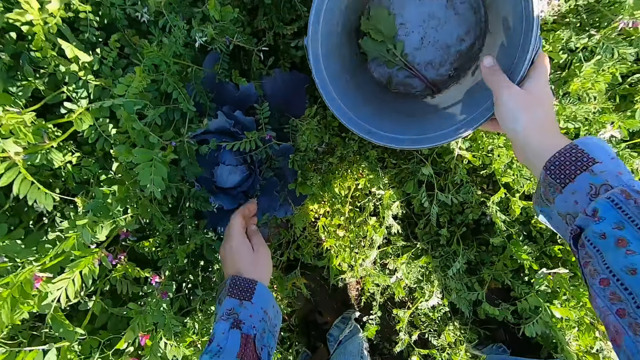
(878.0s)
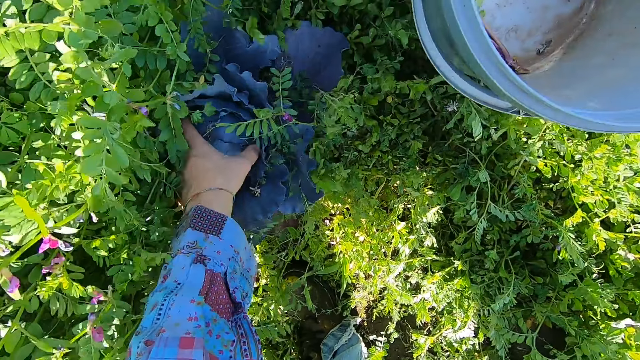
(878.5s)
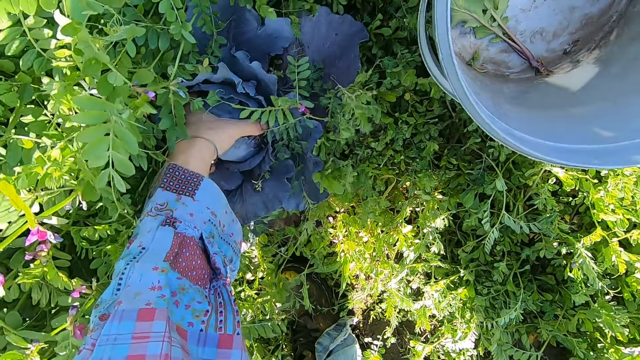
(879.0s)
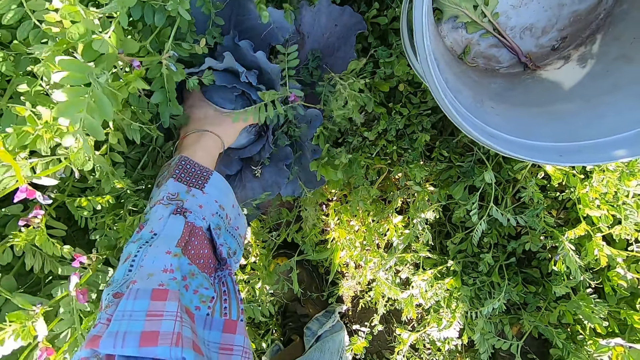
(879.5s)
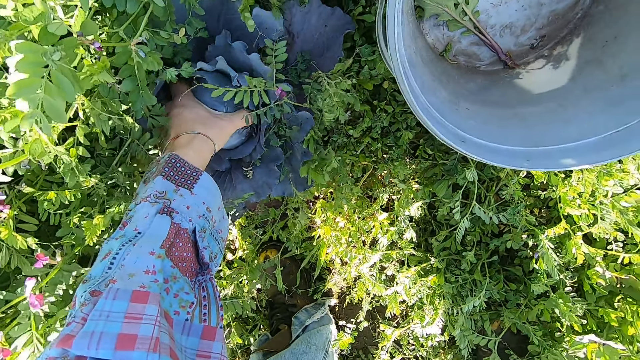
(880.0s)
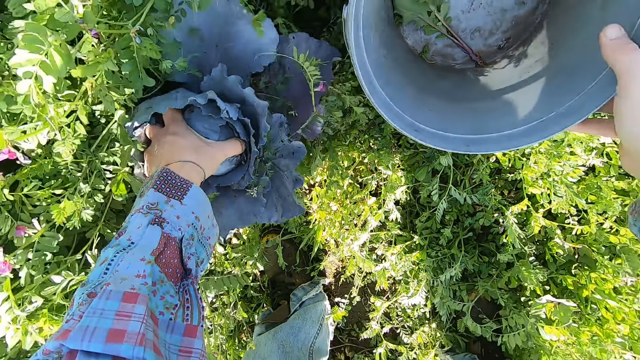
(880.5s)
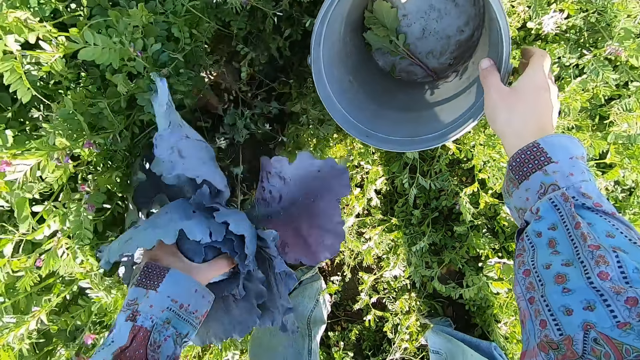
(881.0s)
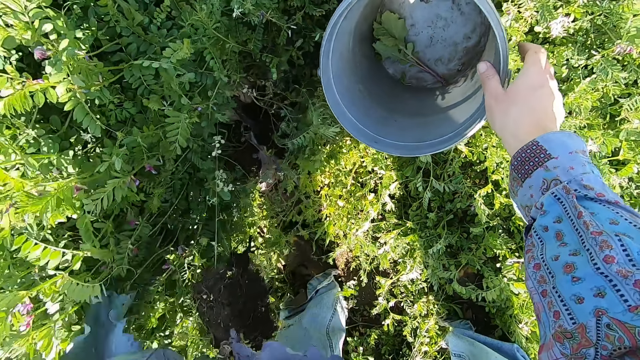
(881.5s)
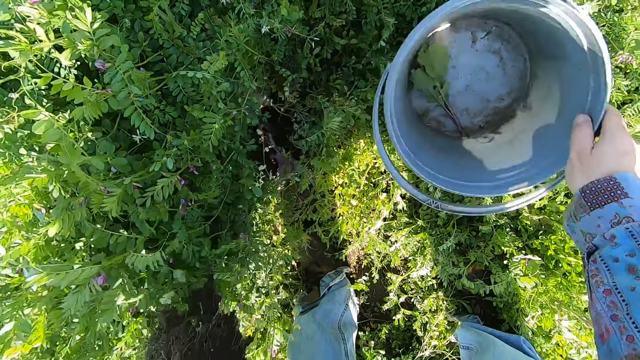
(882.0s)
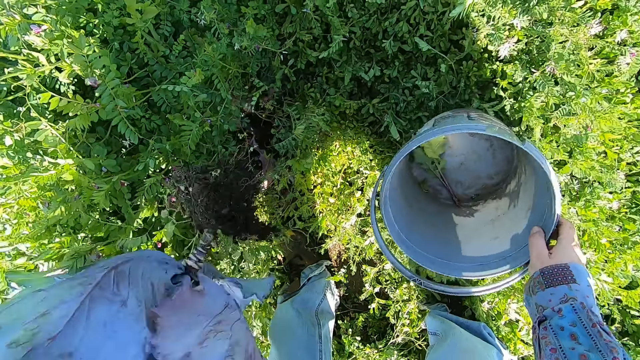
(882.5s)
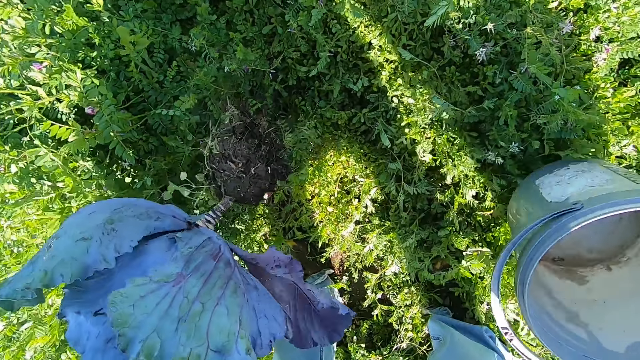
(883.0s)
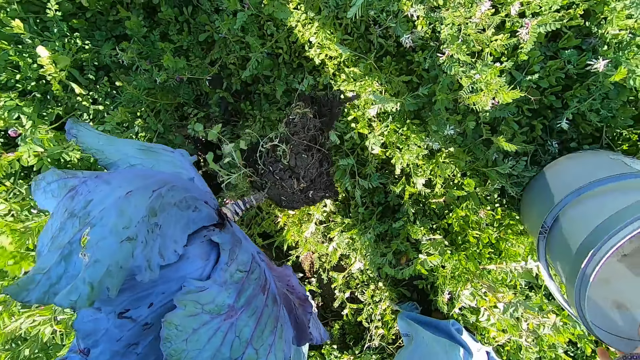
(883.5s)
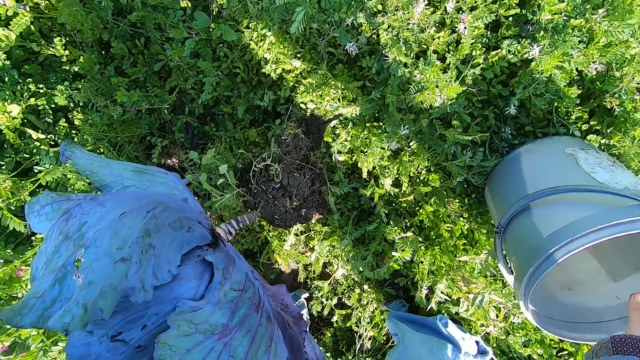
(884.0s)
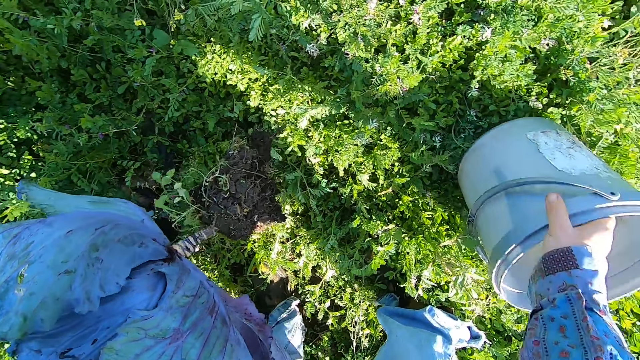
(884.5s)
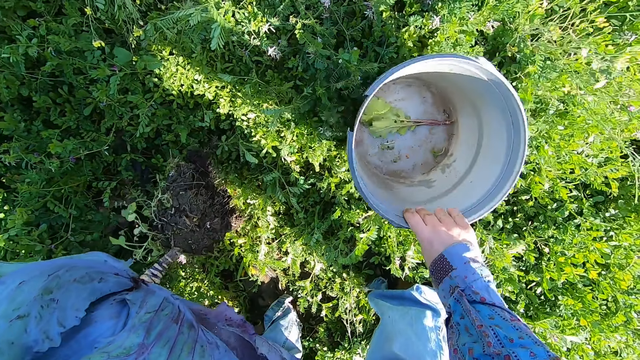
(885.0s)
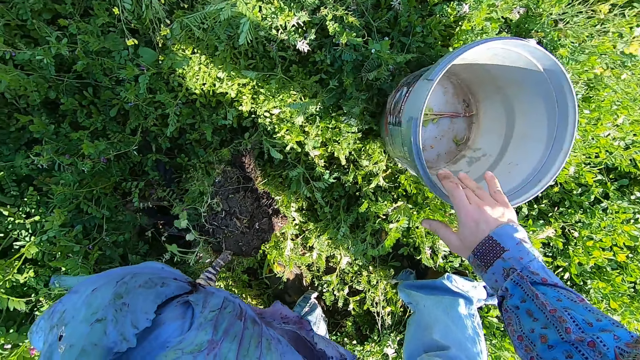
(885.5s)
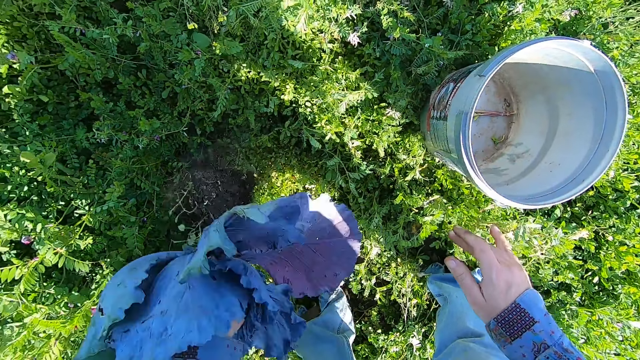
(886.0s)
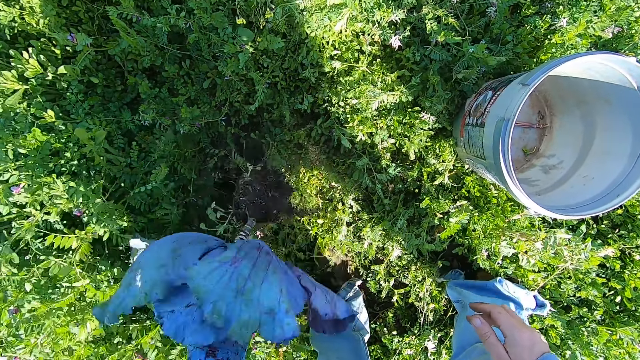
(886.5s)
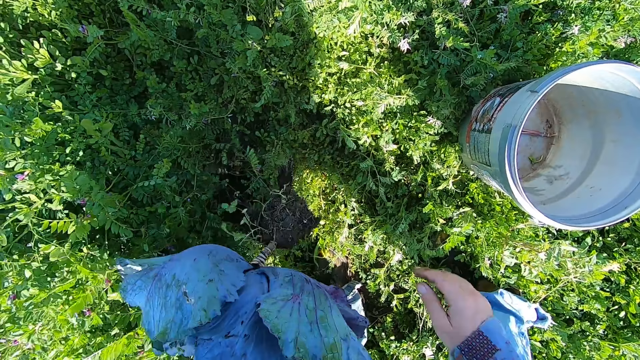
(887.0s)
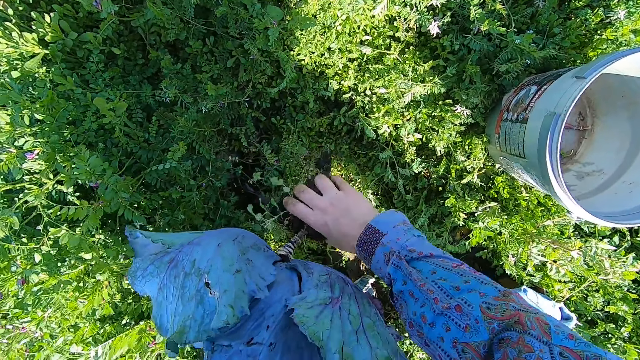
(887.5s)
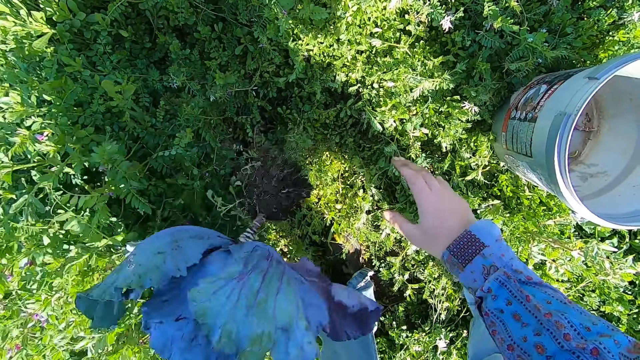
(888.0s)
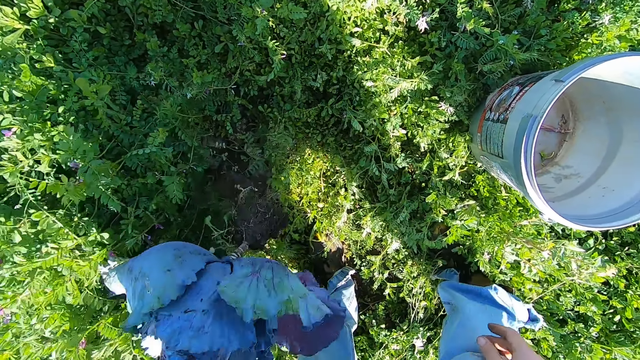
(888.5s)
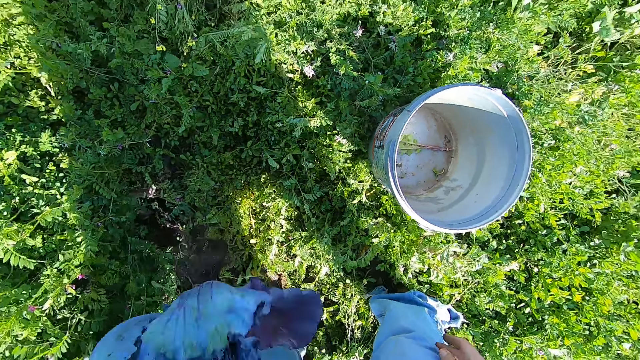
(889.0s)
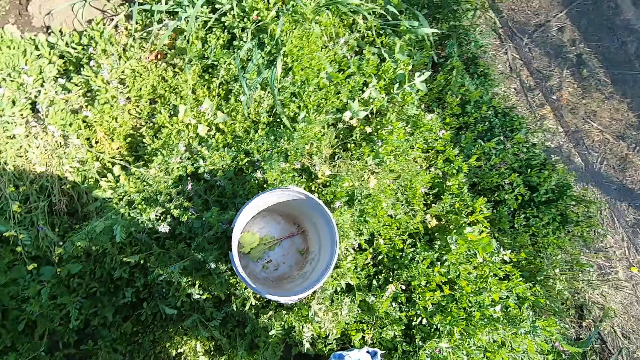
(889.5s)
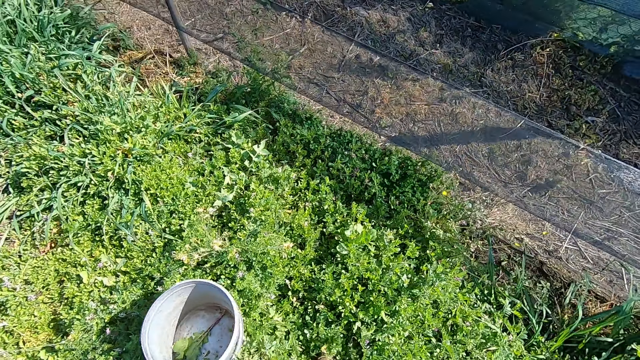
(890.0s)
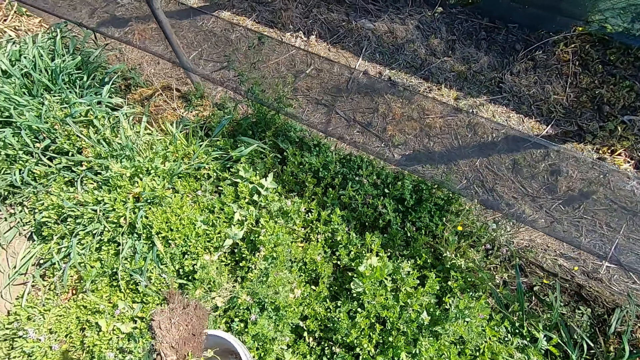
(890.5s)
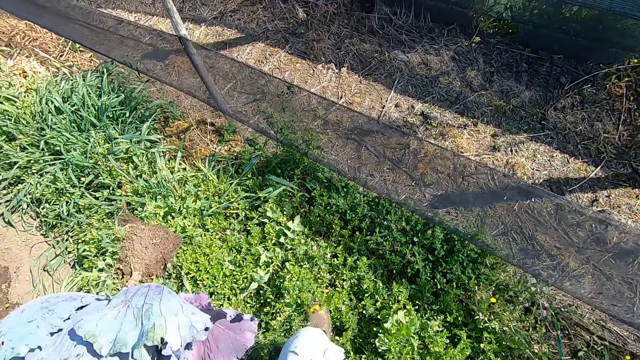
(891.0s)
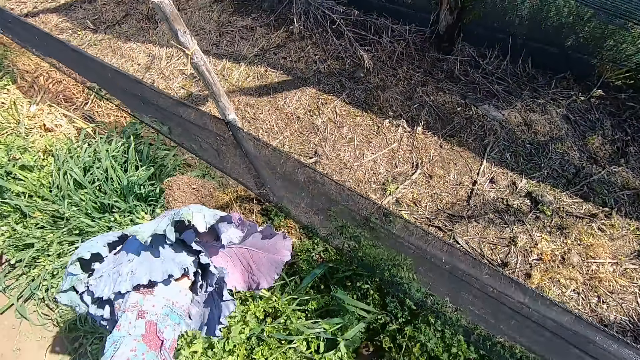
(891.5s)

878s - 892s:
The camera wearer uproots a lettuce plant or cabbage with his left hand. He picks up the bucket with his right hand. He shakes the lettuce plant with his left hand. He drops the bucket on the floor. He repositions the bucket on the floor. He shakes the lettuce plant with his left hand. He holds the cabbage. He touches the root of the lettuce plant with his right hand. He walks at the farm and carries the cabbage.

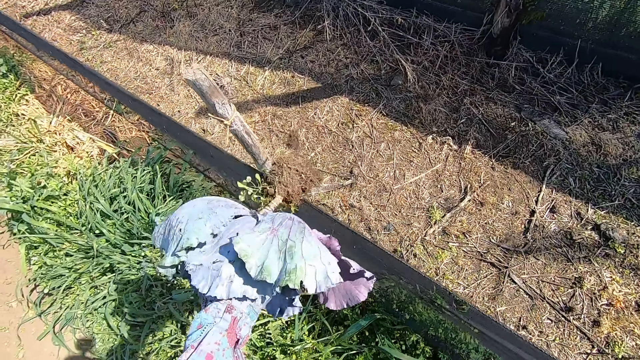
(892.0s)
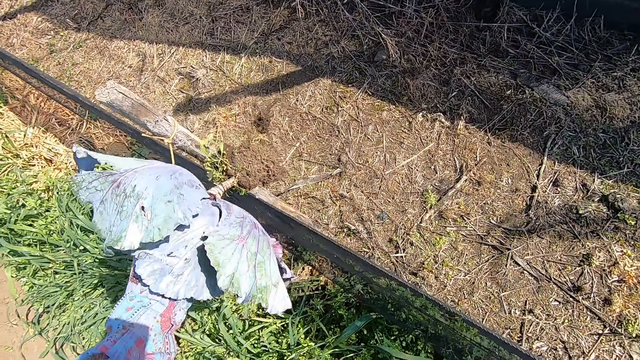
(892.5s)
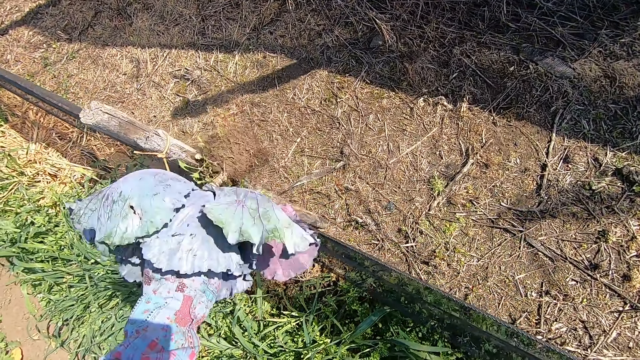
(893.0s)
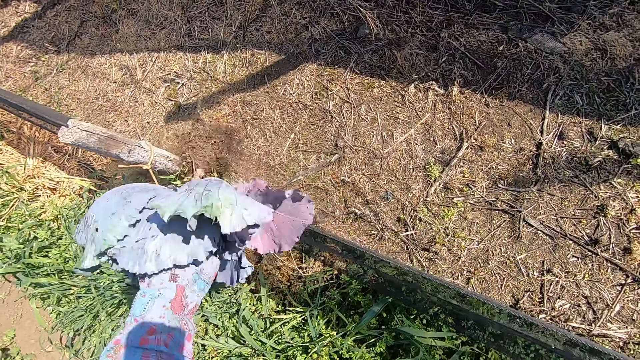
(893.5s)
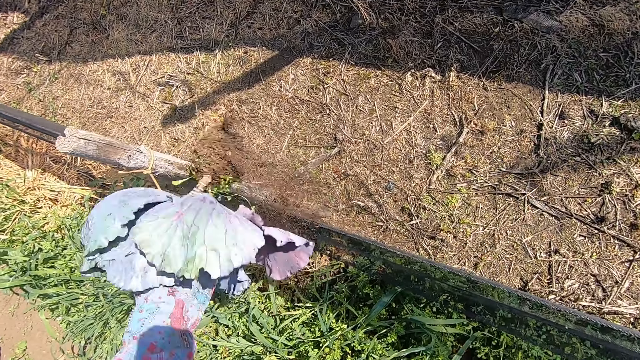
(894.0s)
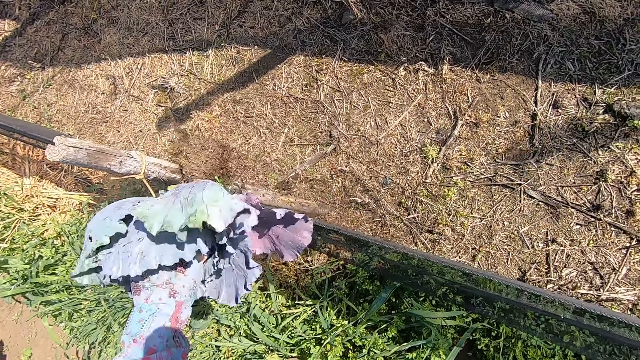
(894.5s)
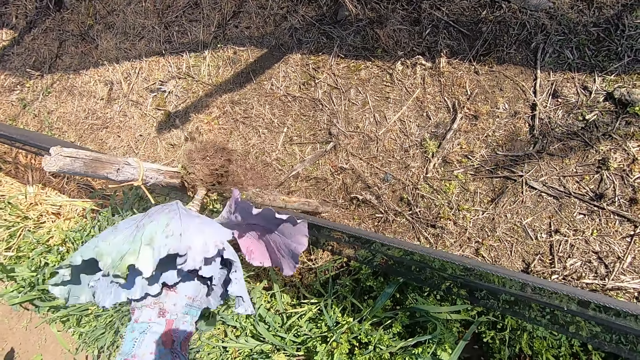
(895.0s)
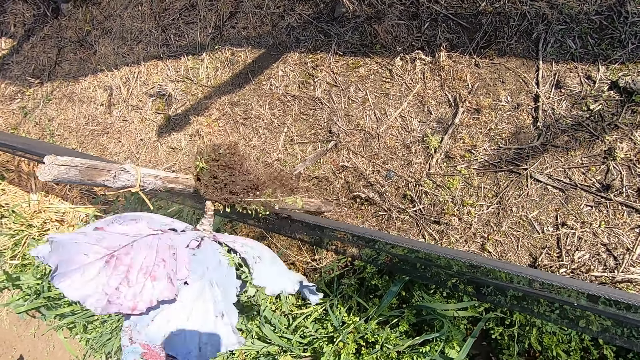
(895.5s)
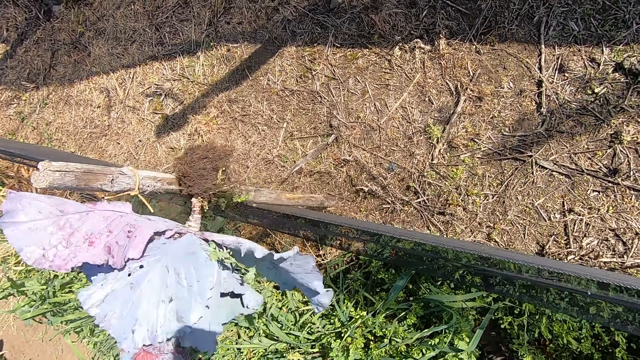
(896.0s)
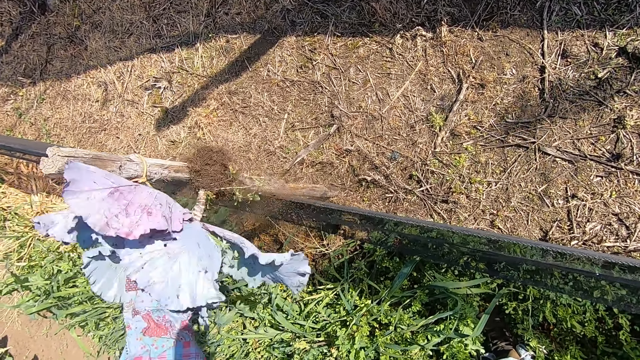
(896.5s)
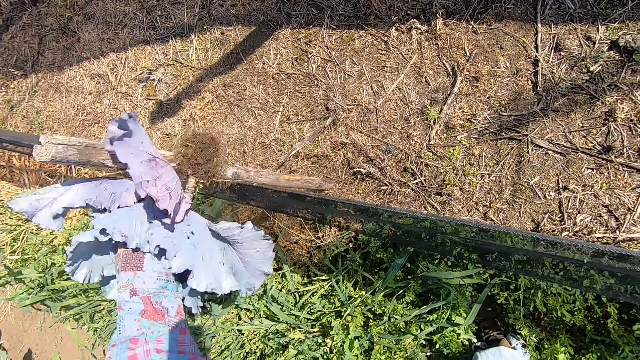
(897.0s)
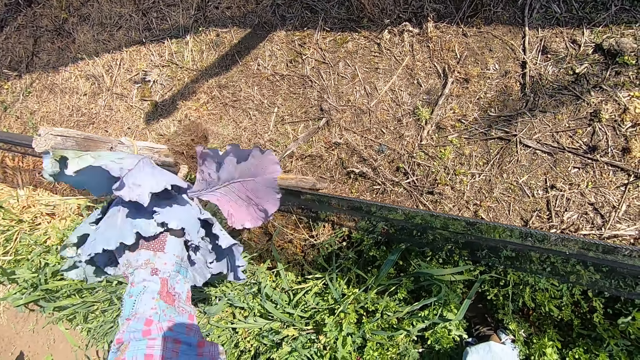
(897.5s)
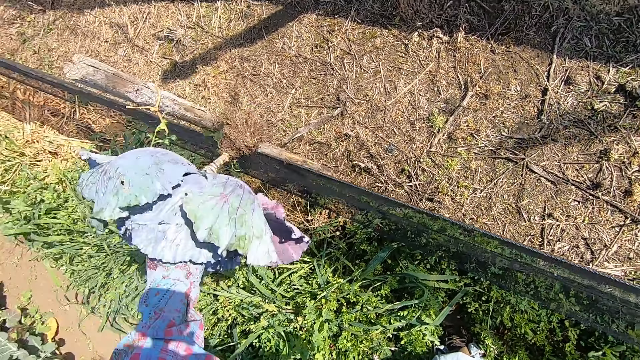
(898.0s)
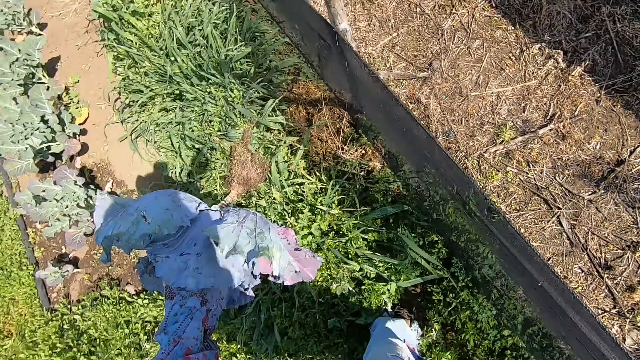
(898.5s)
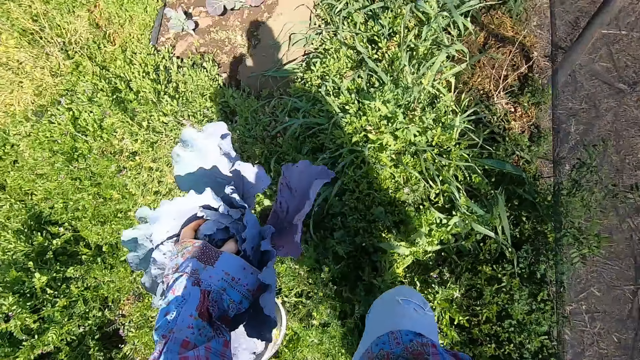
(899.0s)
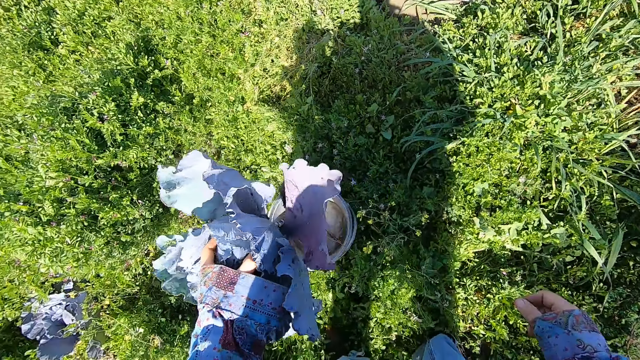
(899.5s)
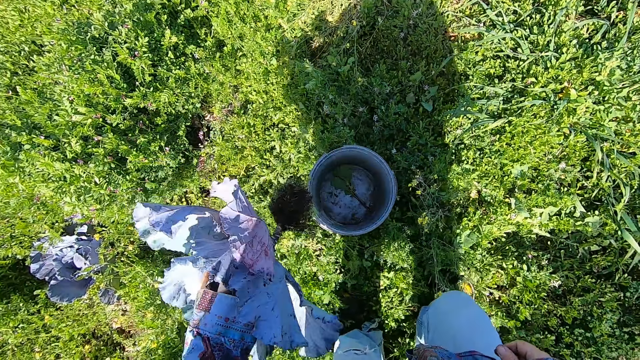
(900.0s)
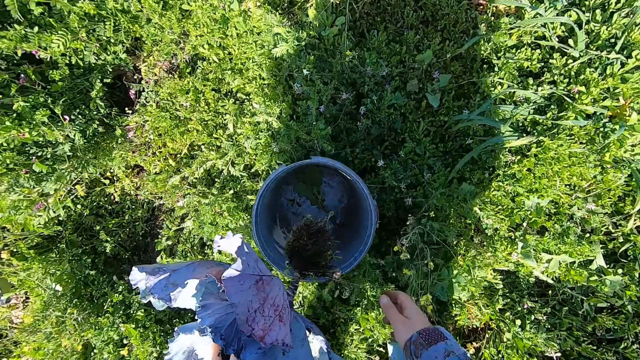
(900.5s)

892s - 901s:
The camera wearer hits the cabbage or lettuce plant on a pole. They dust off the root of the lettuce plant on a stick. They walk at the farm. They drop the lettuce plant in the bucket.
